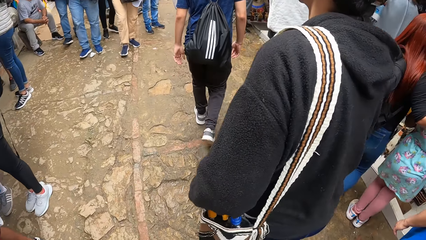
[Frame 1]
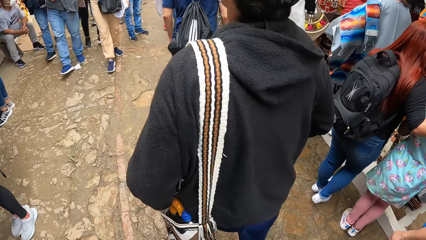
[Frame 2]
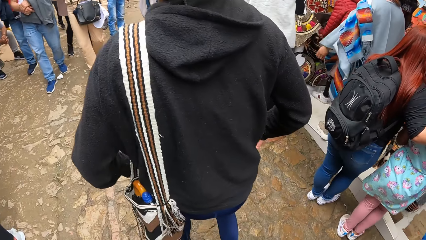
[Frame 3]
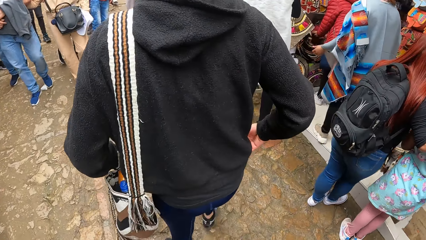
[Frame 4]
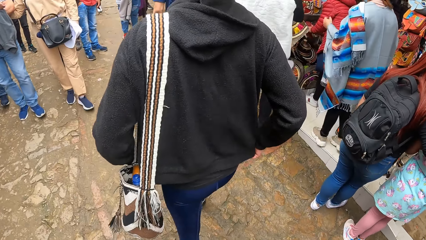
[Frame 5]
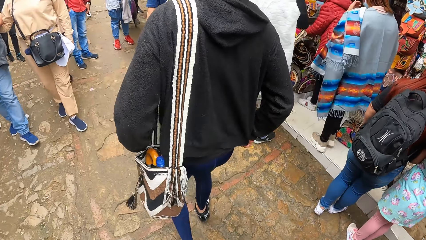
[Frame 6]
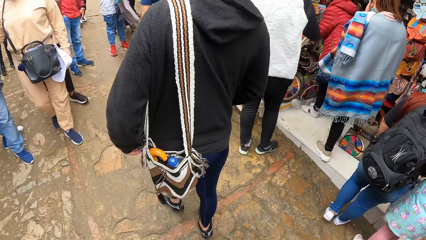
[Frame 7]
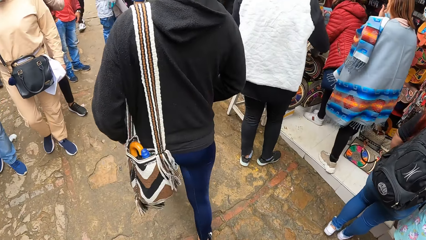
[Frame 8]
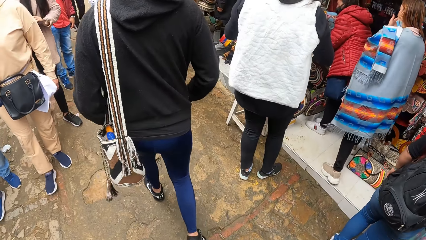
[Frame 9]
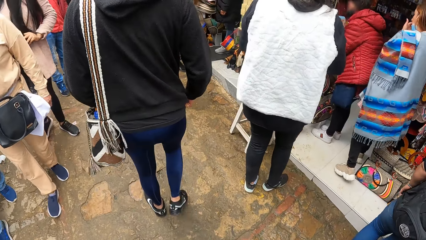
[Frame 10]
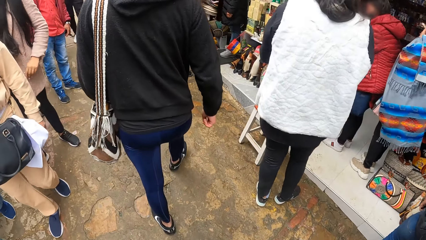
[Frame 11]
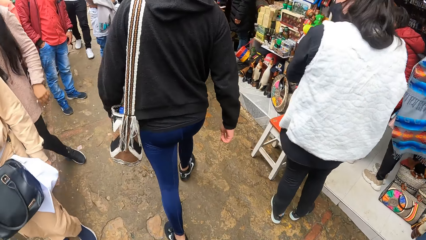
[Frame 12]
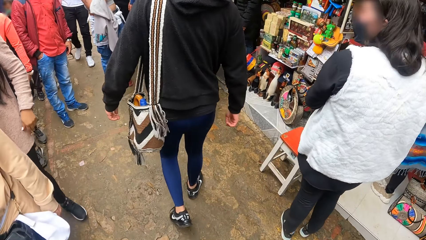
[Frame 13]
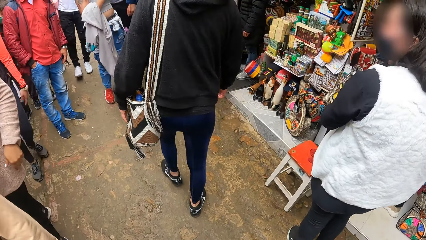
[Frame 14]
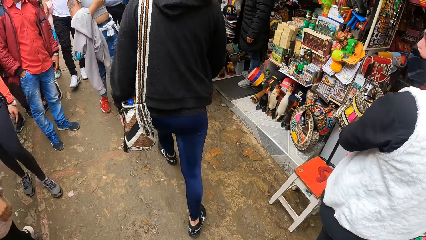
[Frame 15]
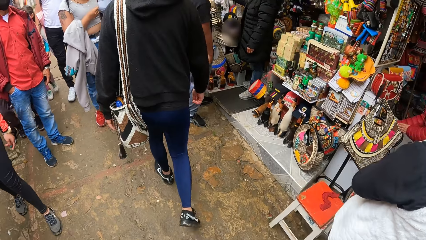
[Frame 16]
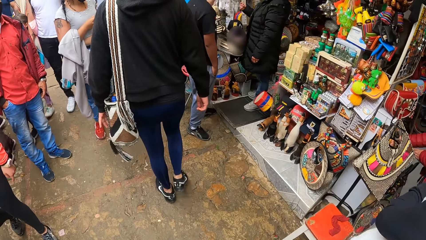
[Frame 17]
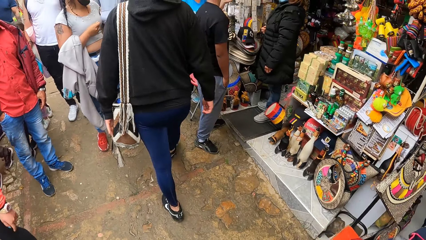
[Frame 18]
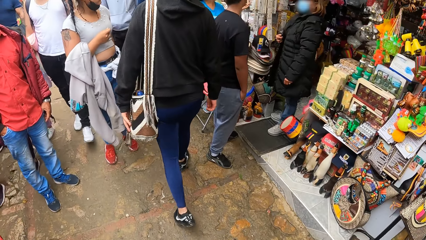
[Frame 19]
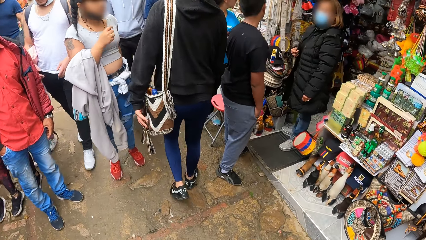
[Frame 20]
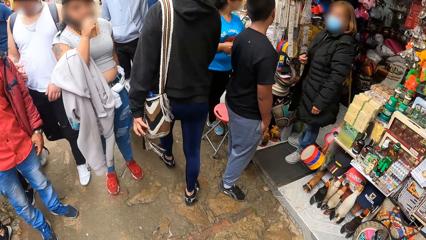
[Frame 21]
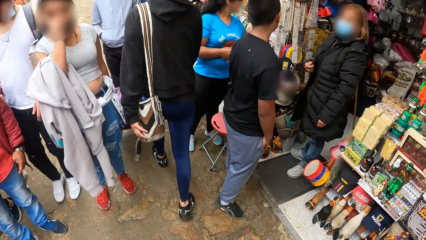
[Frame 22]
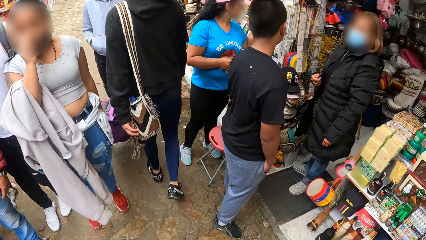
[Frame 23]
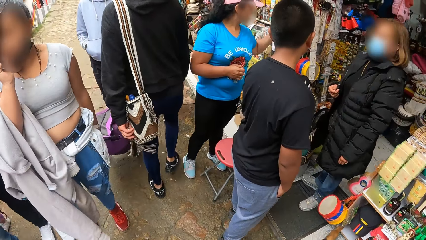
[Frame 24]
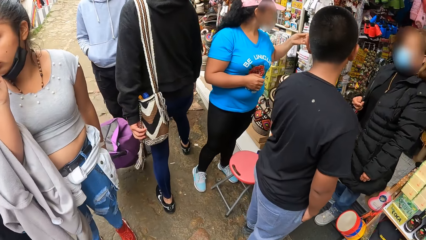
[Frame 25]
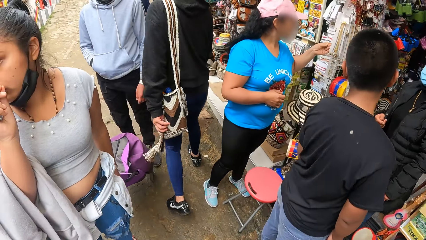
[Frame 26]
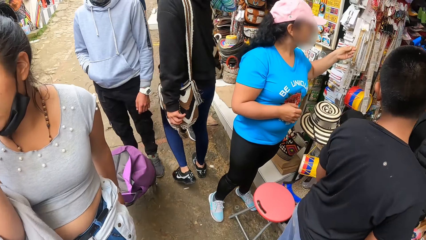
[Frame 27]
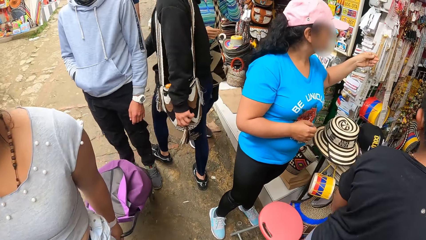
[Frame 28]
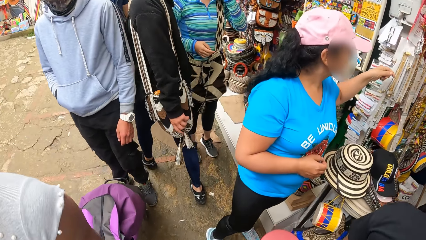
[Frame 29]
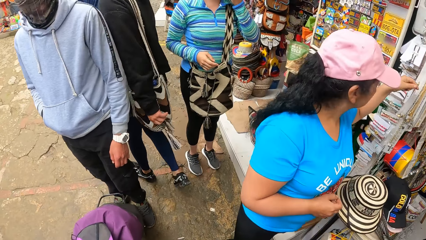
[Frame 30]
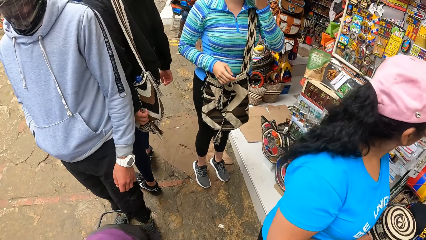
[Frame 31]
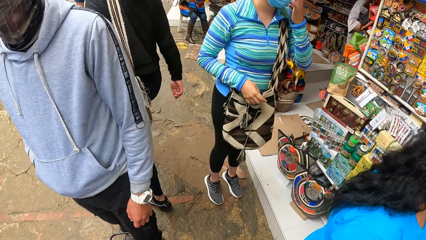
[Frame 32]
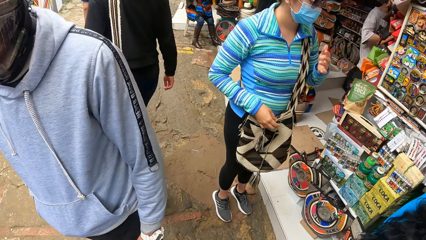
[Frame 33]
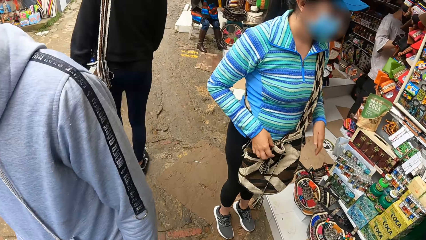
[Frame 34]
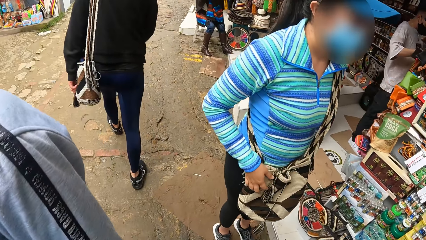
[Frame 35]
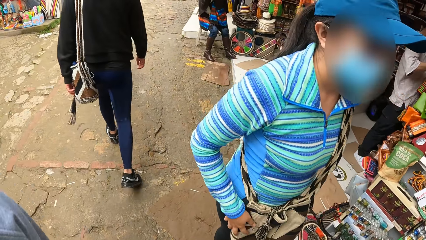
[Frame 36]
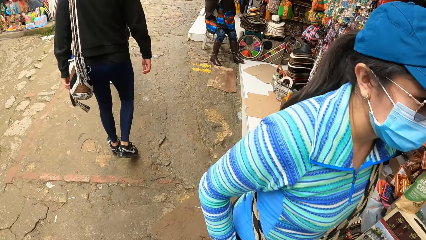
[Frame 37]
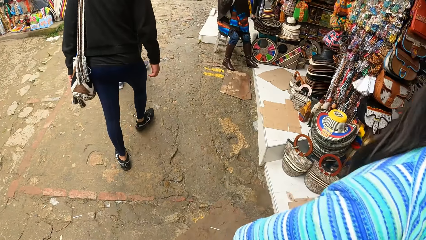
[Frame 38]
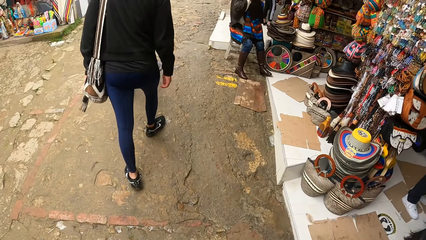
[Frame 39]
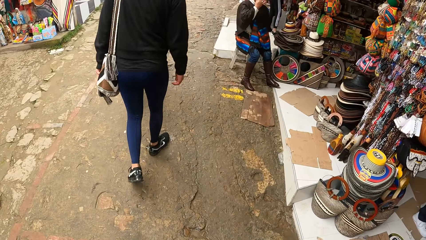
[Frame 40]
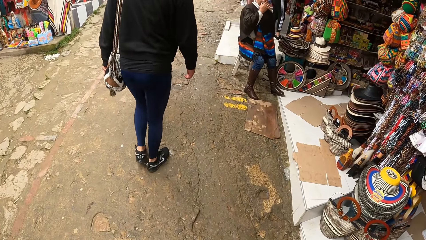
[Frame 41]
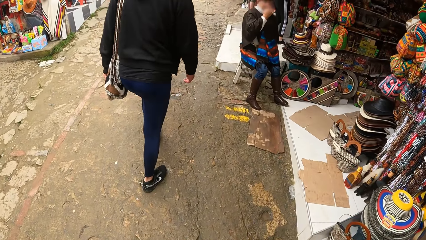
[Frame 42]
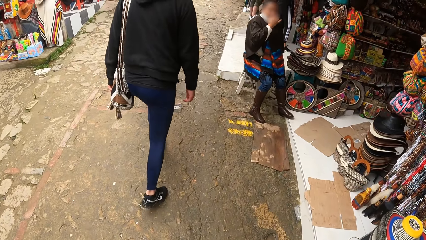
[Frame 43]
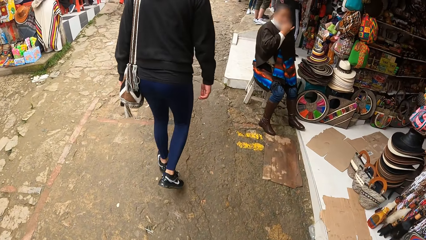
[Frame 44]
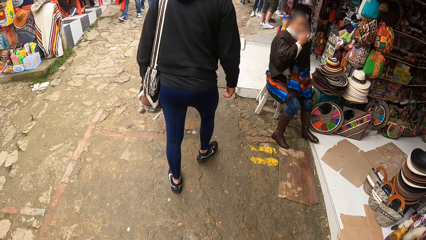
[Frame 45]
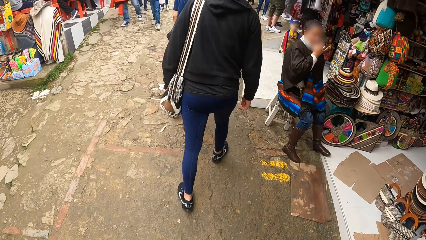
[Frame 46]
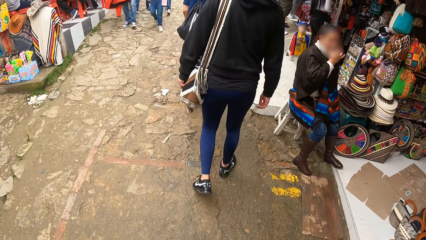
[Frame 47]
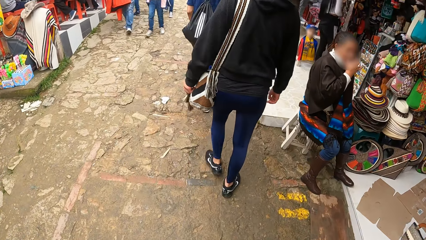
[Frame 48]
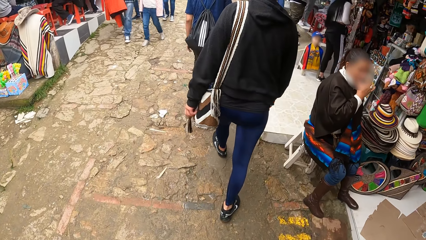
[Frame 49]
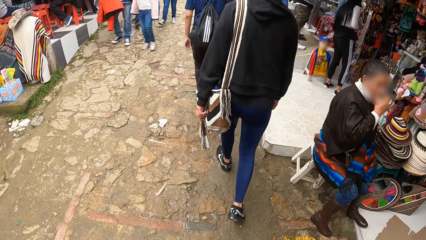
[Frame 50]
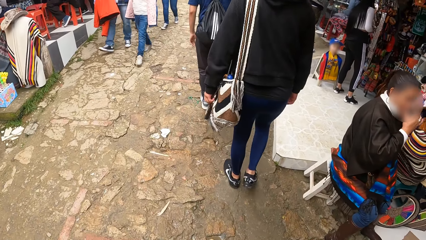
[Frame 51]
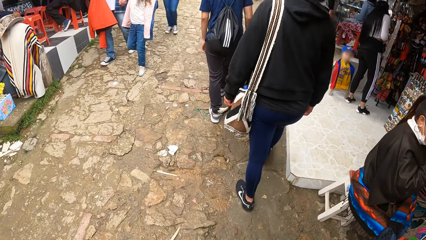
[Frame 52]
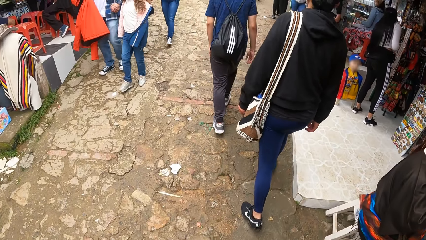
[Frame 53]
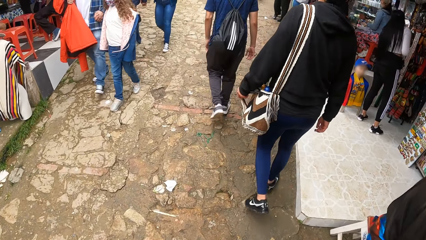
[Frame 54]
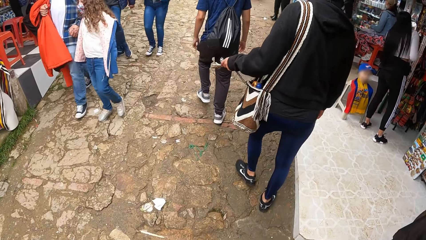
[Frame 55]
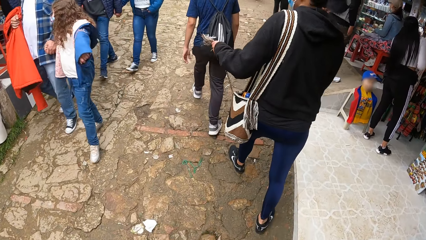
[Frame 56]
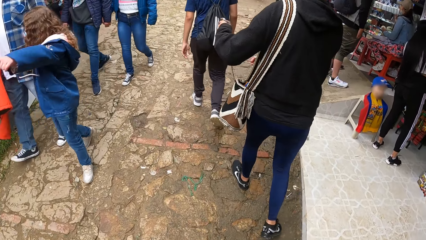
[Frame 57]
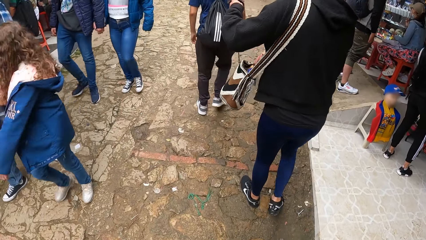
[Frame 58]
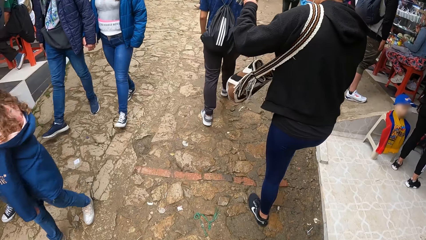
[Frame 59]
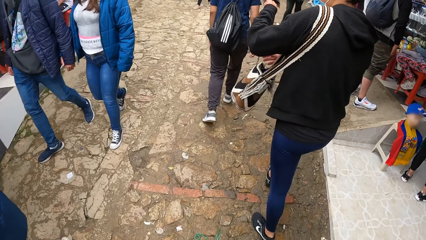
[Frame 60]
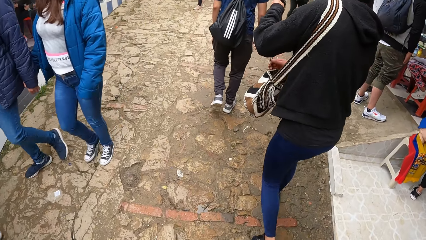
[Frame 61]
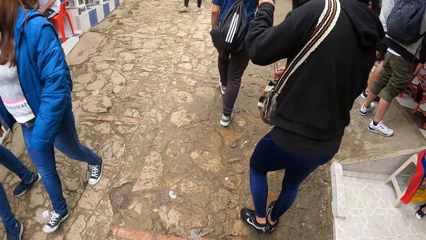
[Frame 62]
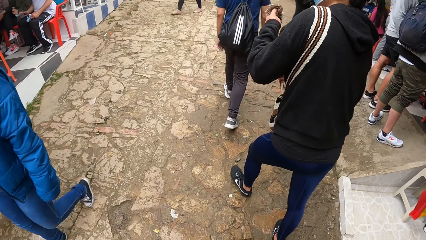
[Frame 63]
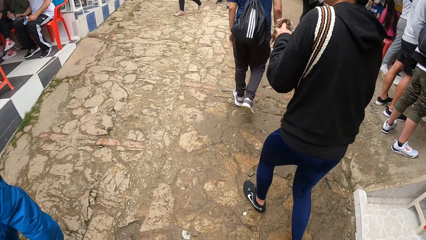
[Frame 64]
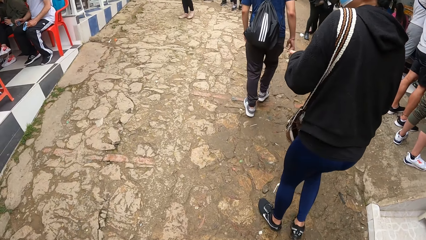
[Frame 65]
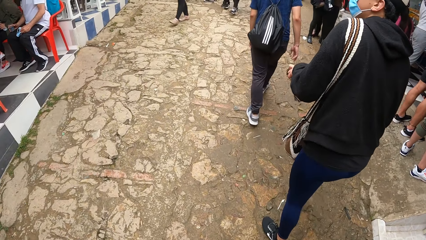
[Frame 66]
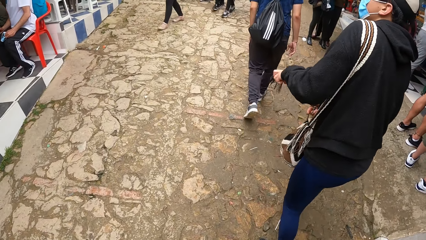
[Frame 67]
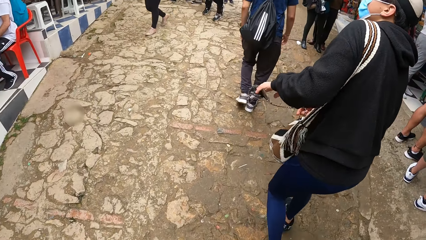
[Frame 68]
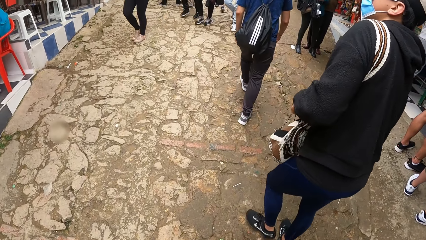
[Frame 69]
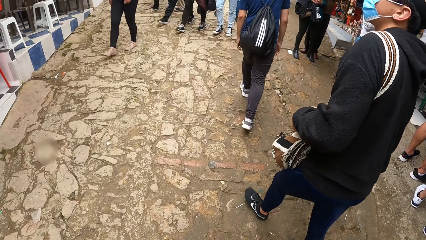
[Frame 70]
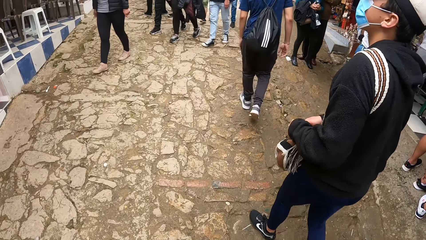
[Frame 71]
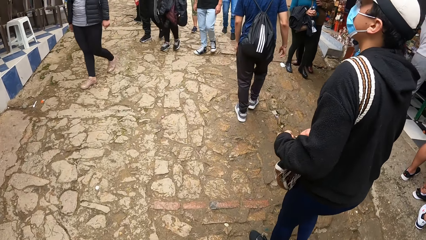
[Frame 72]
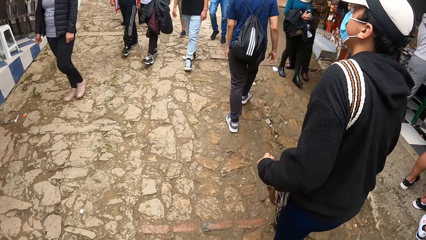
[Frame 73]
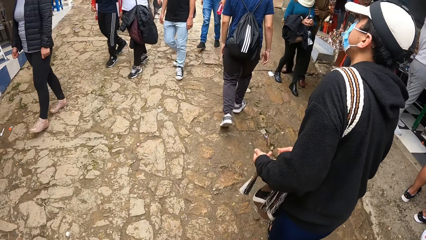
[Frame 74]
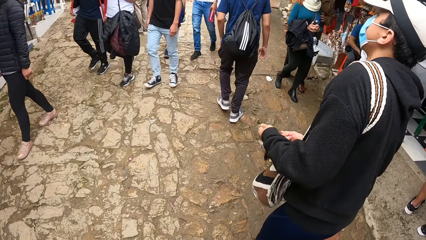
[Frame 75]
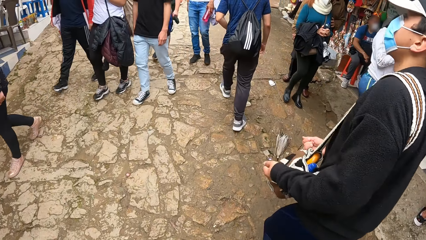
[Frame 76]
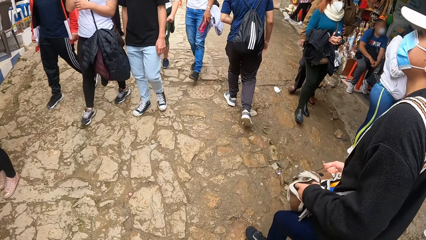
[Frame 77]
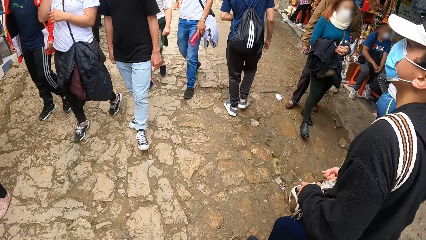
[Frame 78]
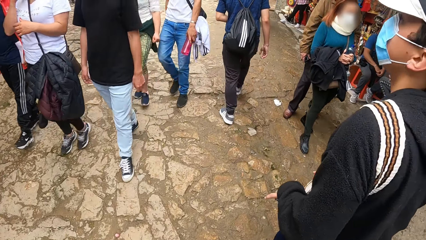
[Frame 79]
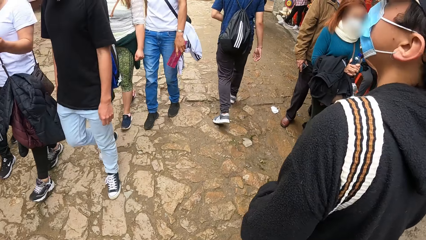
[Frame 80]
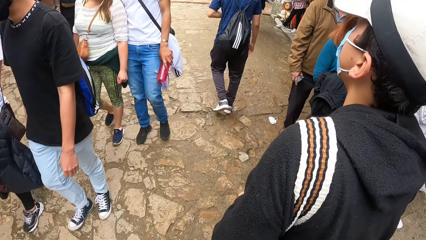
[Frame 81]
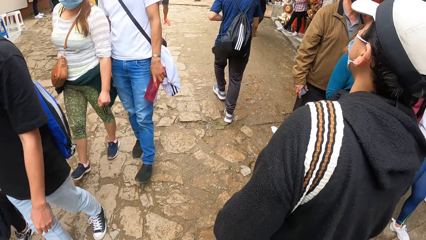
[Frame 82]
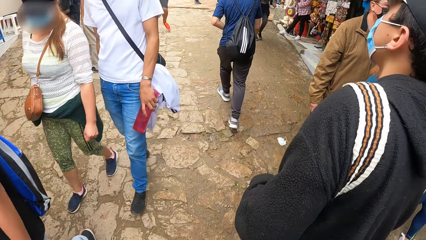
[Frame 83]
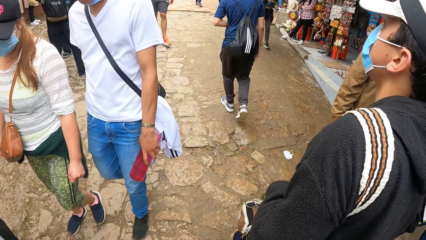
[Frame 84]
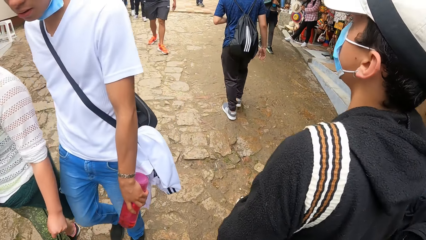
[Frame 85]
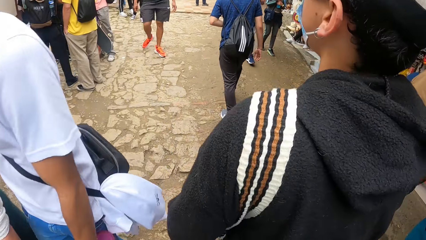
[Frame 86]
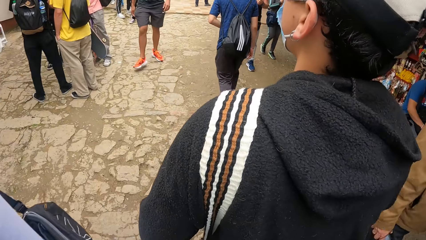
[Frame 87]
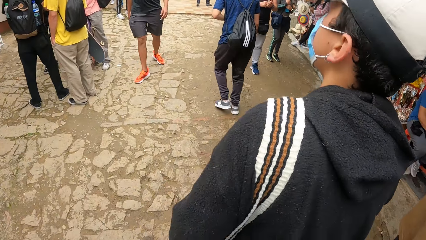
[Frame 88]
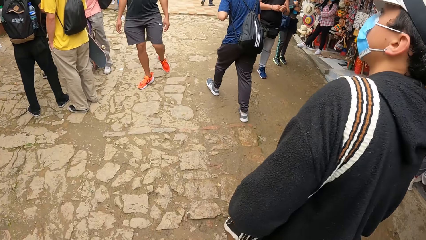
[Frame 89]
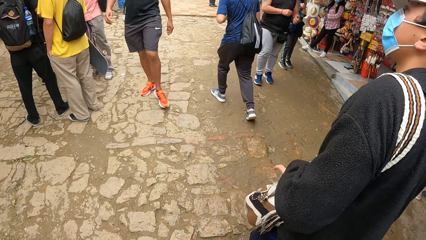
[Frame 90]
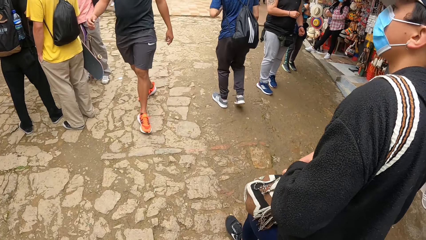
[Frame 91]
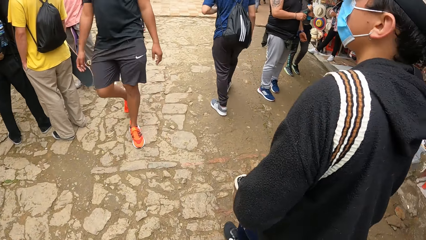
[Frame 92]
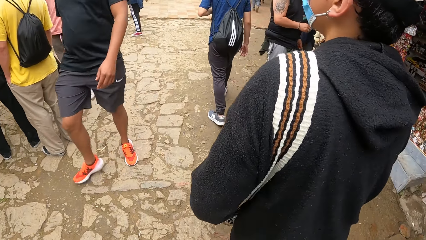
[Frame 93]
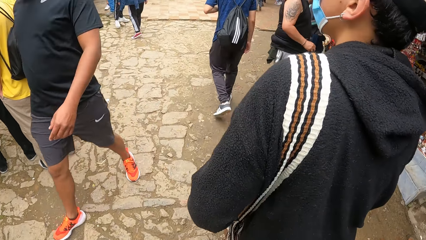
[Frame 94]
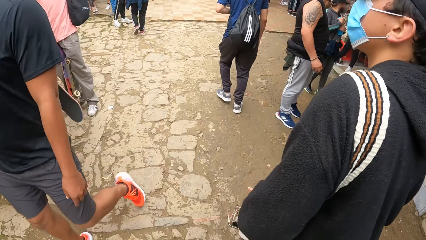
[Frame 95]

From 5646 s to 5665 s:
The man pulls the bag's threaded cord with his left hand. The man pulls the bag's threaded cord with both hands. The man tightens the bag with the threaded cord in both hands.
